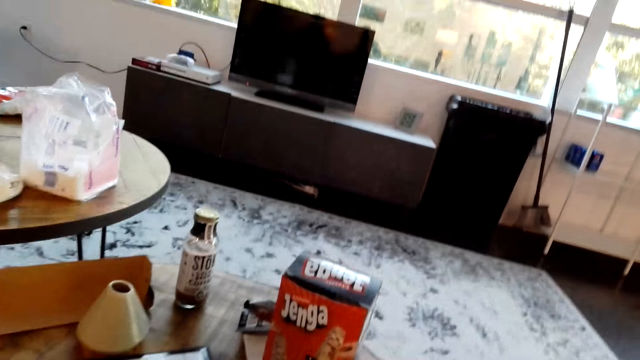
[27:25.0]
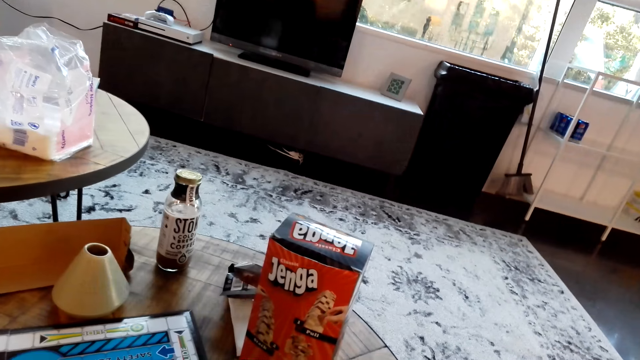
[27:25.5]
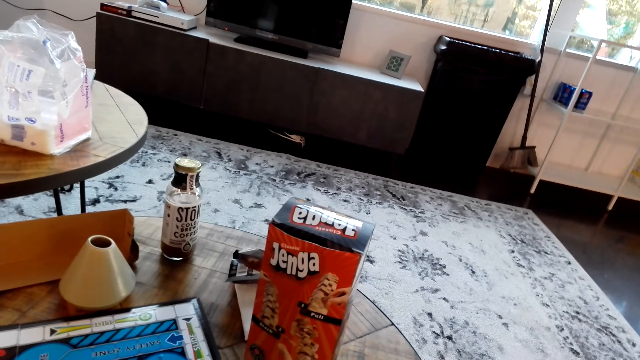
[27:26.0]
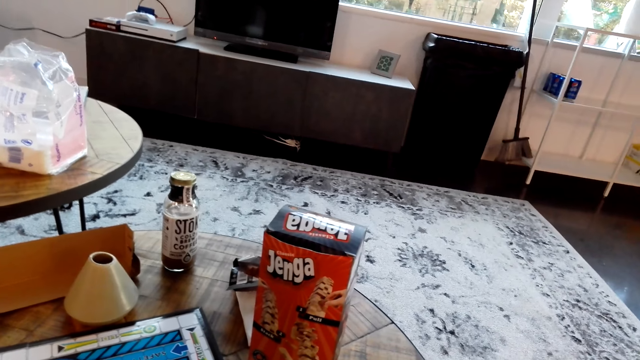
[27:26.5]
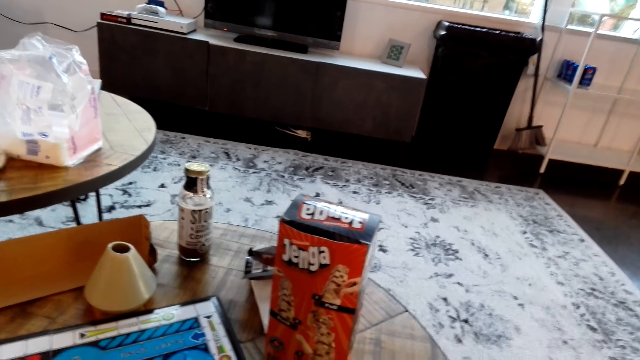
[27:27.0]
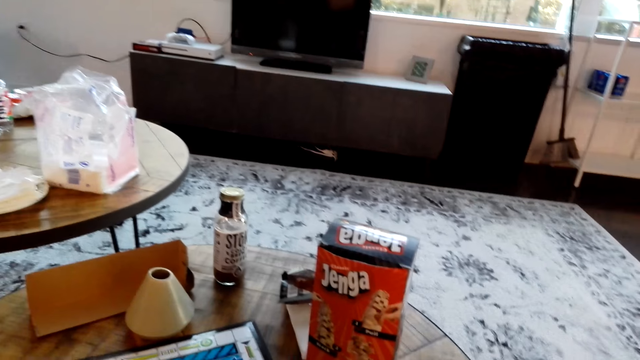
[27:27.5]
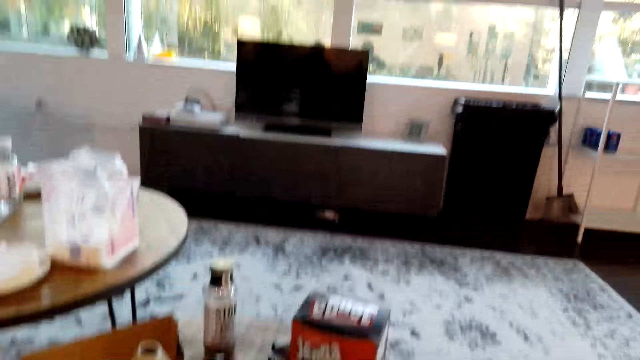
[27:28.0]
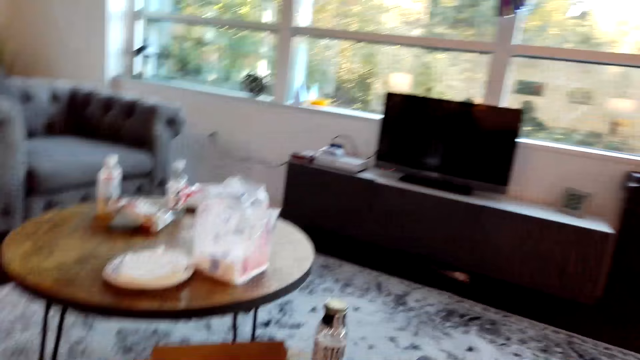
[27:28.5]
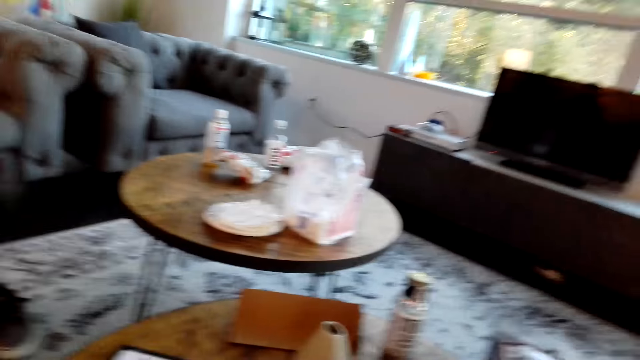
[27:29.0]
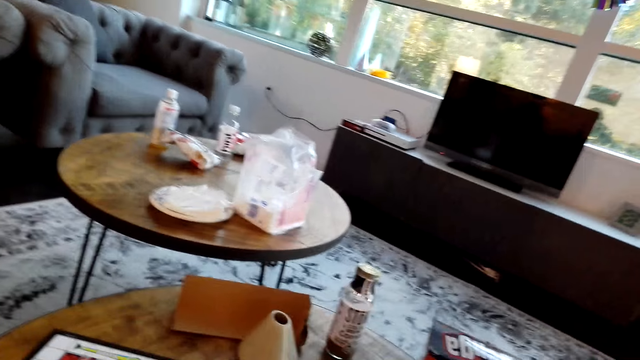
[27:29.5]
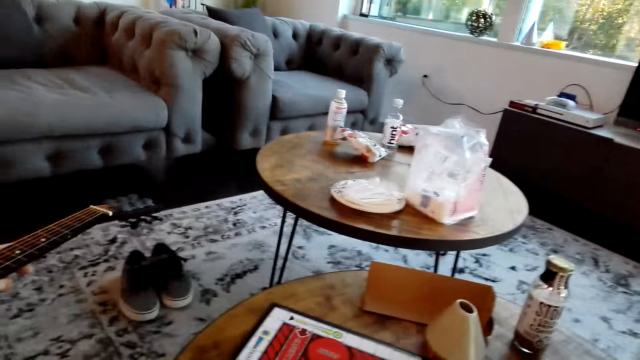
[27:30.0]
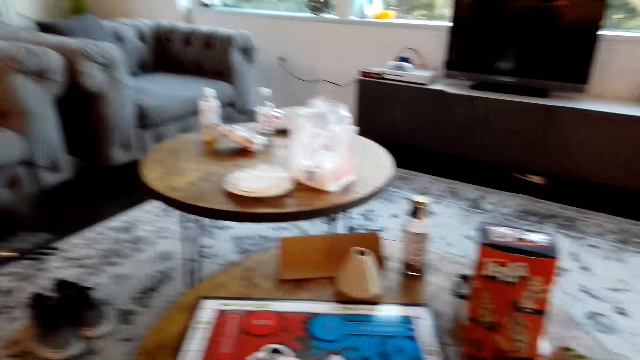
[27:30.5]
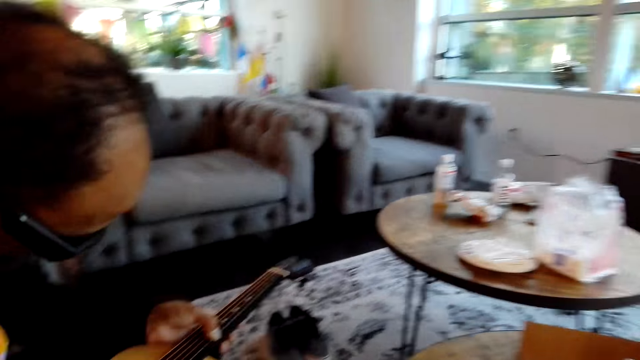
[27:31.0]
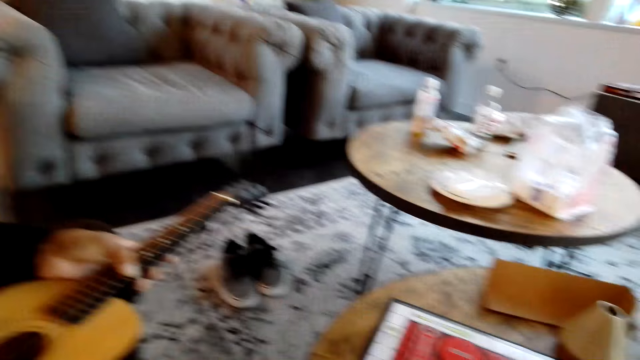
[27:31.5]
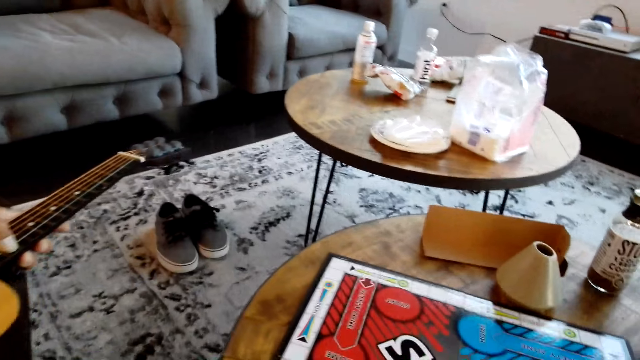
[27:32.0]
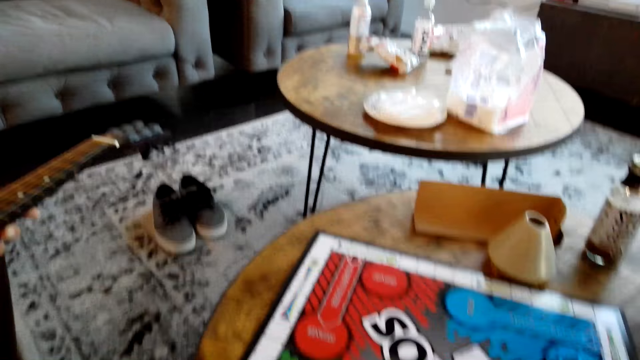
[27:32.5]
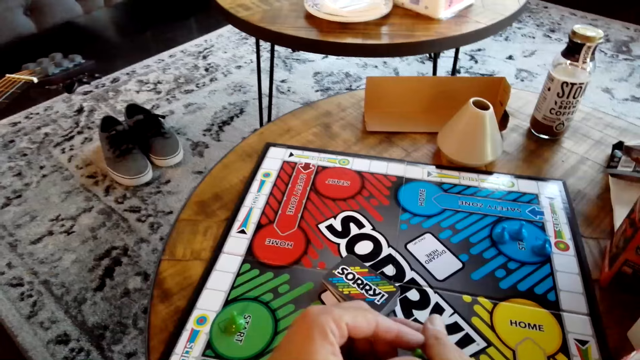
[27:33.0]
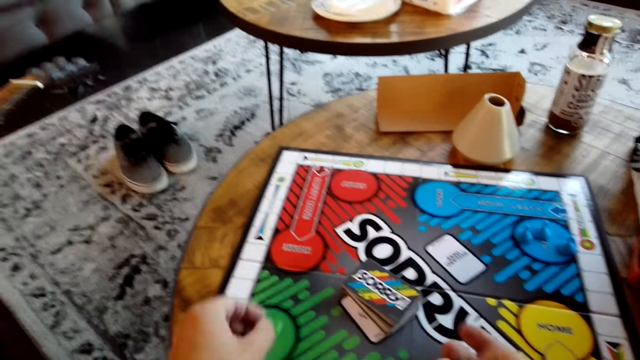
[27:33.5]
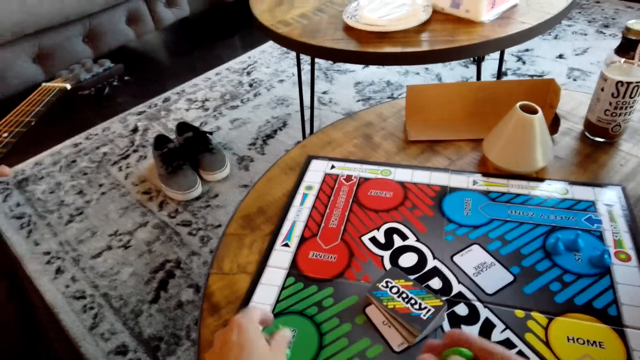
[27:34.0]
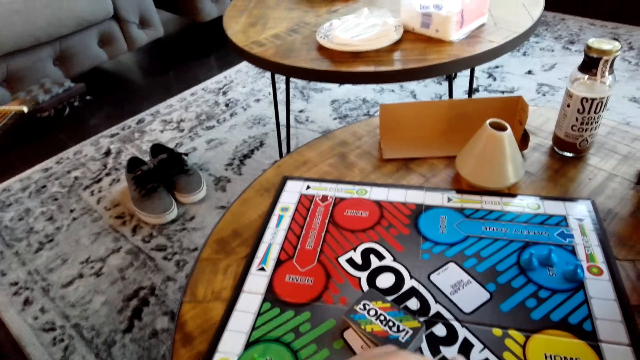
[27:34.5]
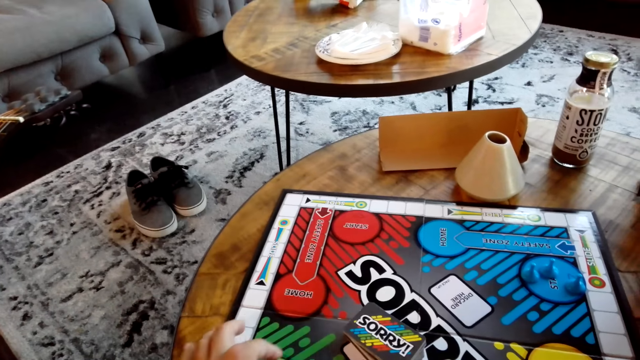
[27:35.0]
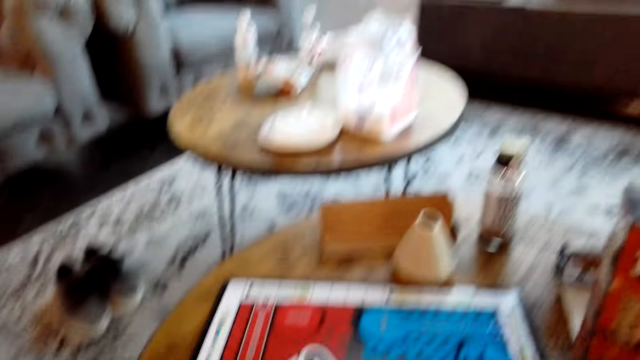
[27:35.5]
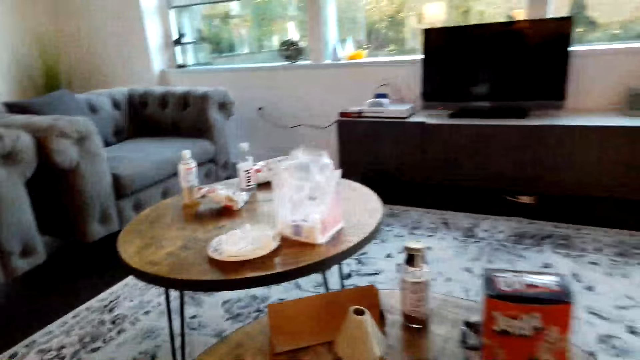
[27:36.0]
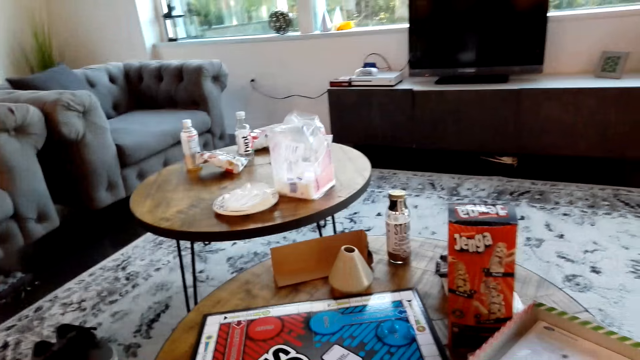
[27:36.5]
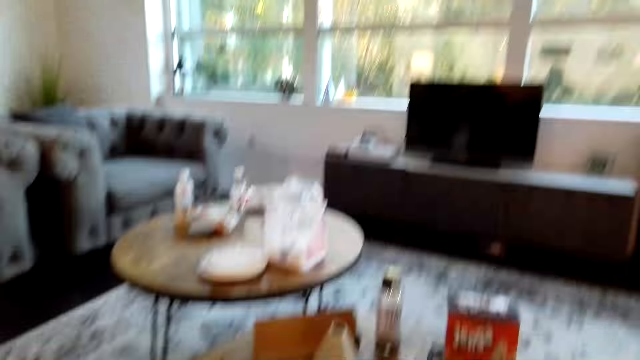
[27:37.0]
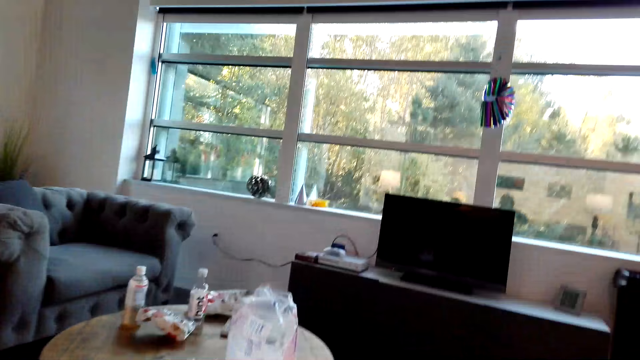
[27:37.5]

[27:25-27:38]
The camera wearer stares at the box on a table. A man holds a guitar. The man plays the guitar. The camera wearer takes a chess piece on the other hand and puts the chess piece on a chess board. They take a chess piece on the other hand and put the chess piece on the chess board. They look around.

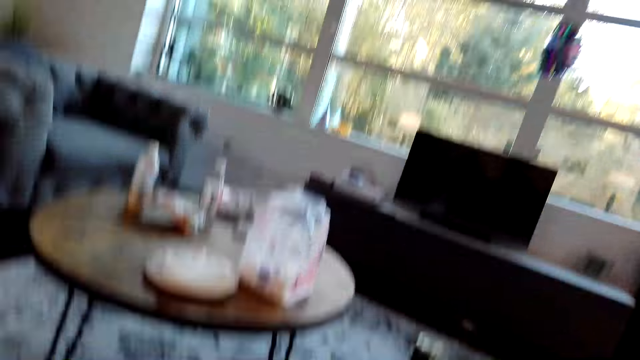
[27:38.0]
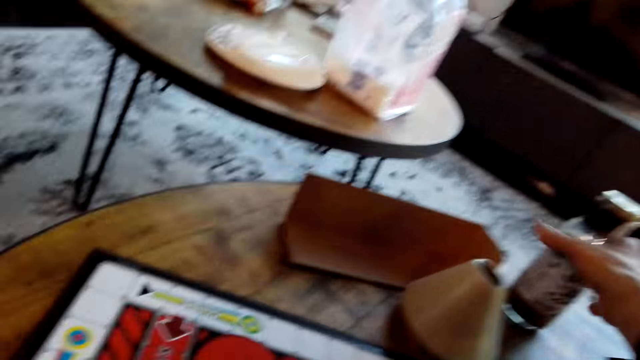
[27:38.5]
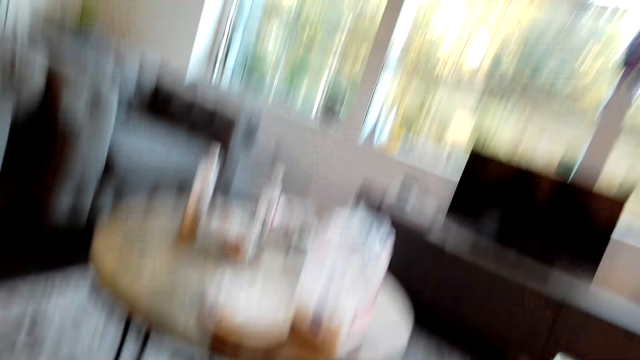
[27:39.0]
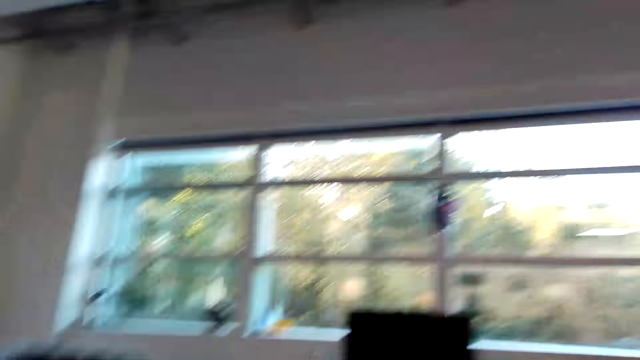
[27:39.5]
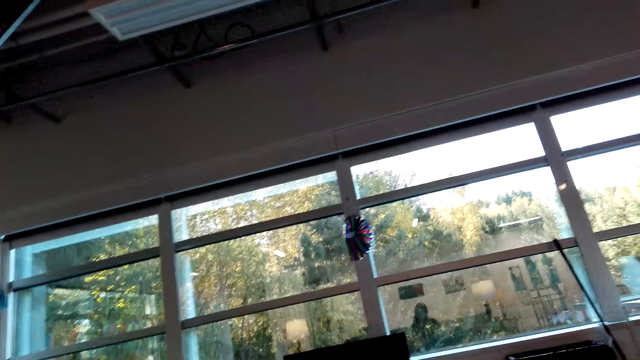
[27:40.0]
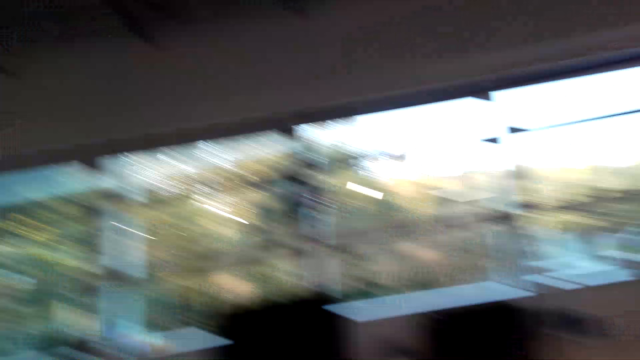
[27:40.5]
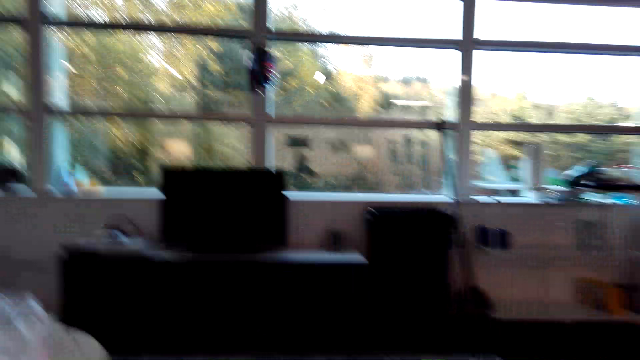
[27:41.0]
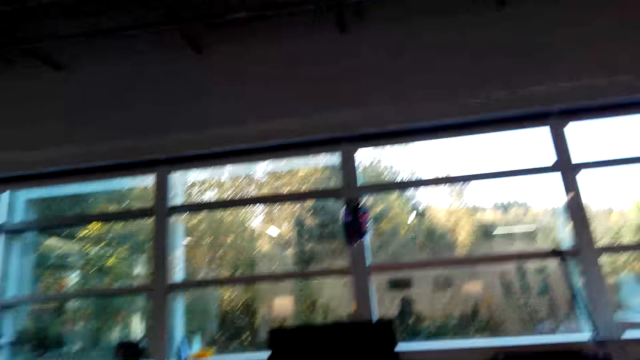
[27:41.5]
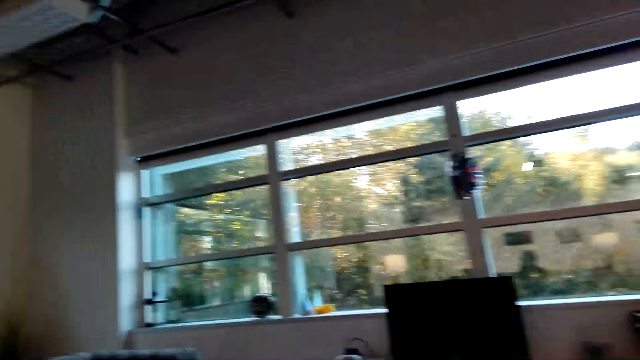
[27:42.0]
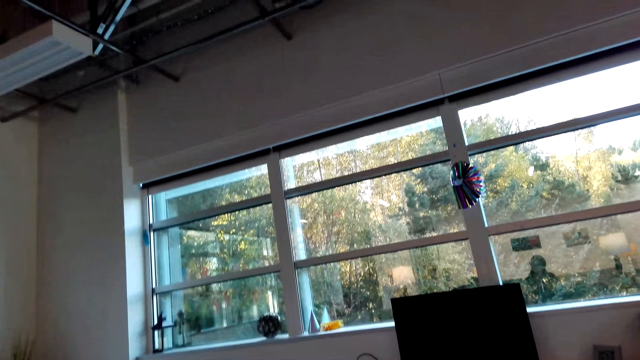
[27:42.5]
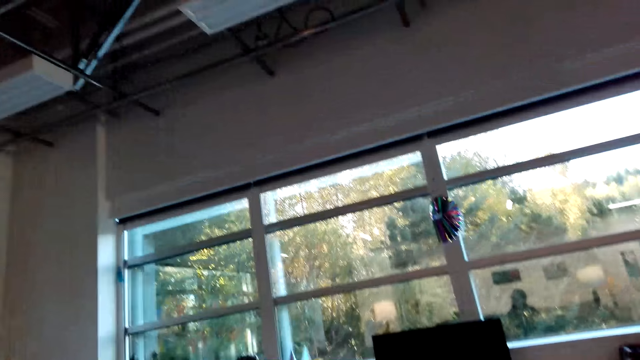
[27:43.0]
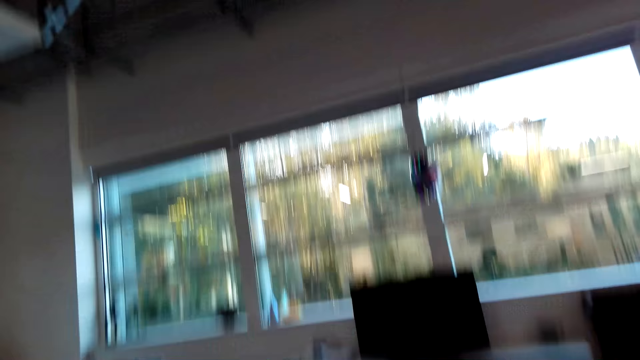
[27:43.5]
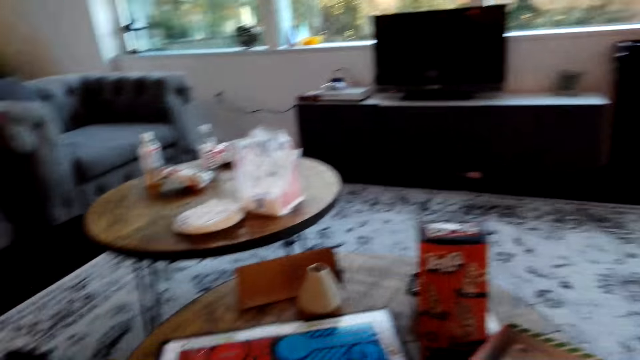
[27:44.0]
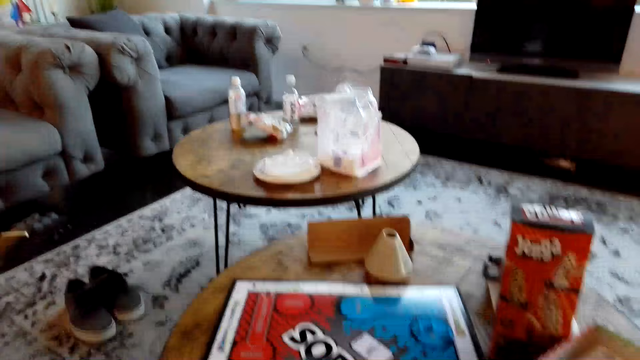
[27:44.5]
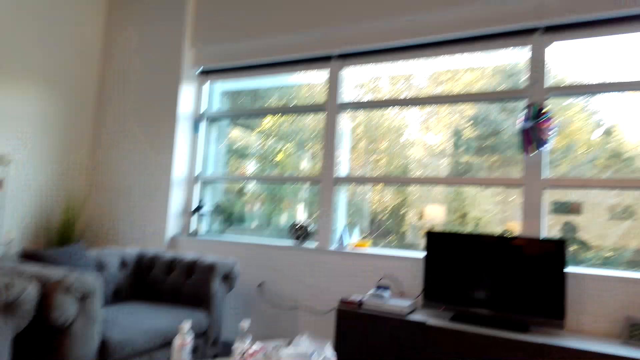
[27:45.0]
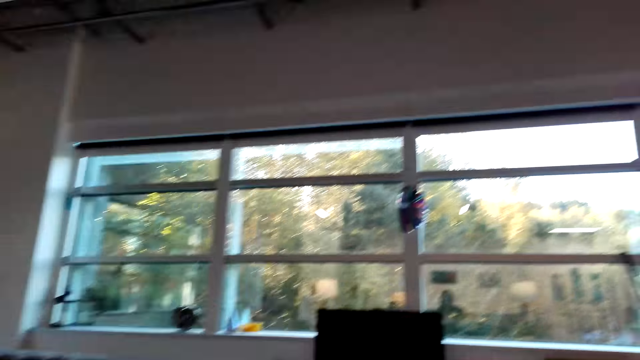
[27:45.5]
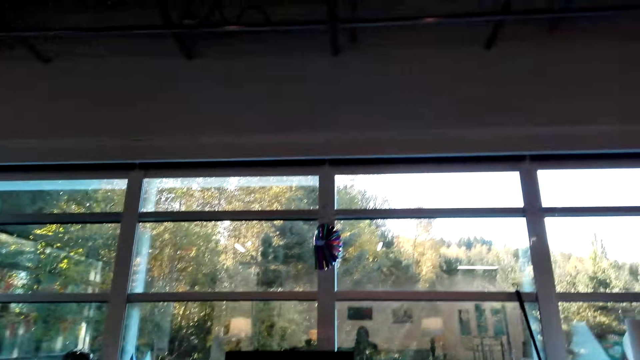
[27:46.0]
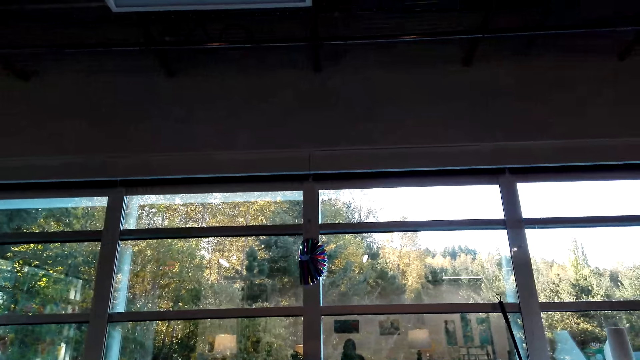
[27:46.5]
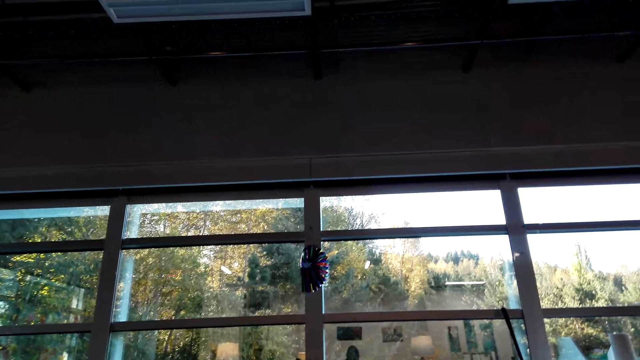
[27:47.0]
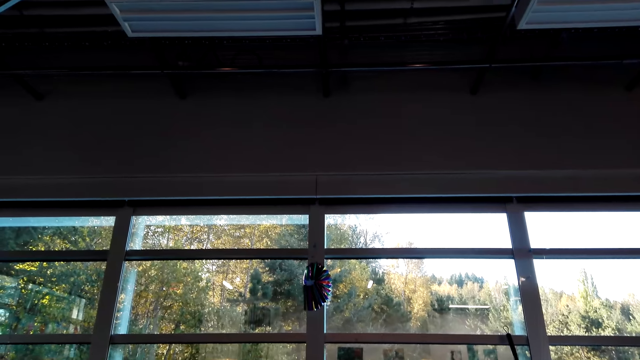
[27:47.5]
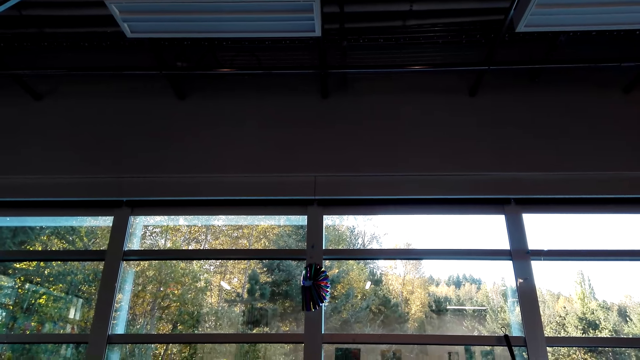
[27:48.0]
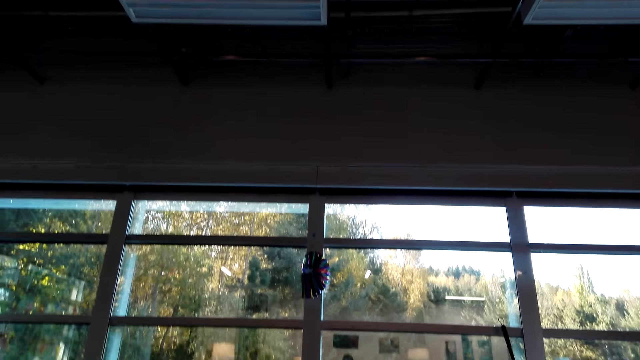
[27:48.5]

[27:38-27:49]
The camera wearer picks a bottle on a table. They look around, look at the window, look at the table, and stare at the window.
